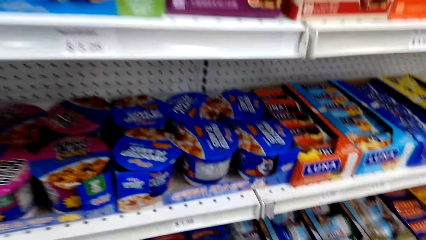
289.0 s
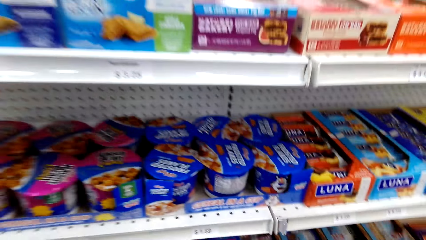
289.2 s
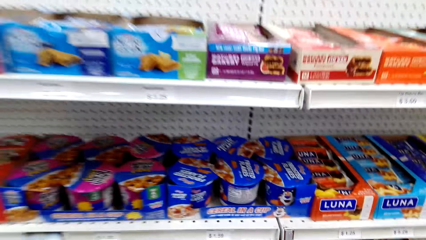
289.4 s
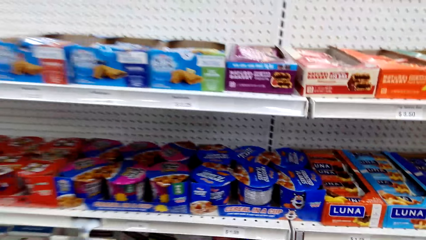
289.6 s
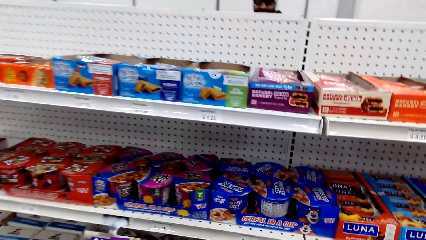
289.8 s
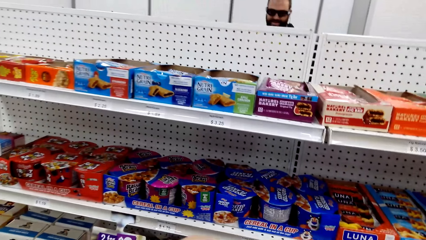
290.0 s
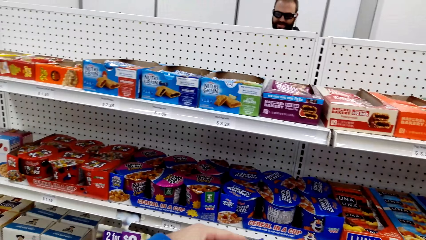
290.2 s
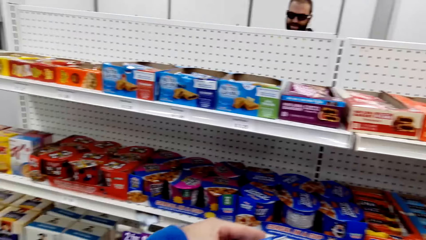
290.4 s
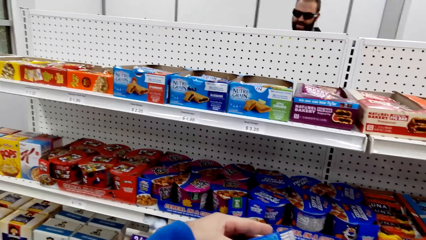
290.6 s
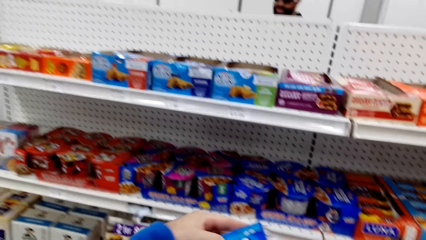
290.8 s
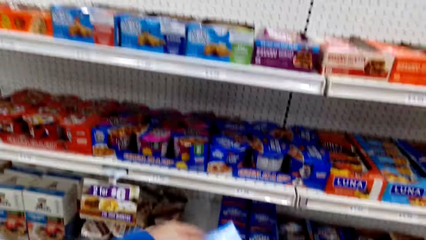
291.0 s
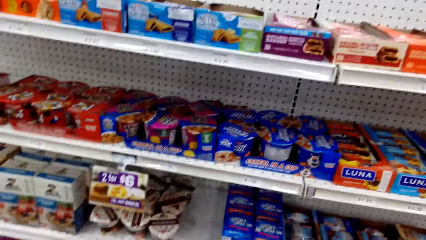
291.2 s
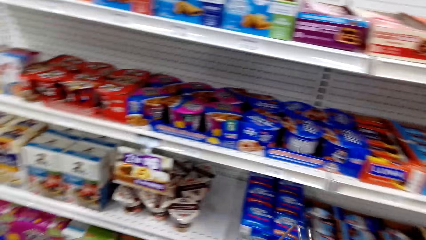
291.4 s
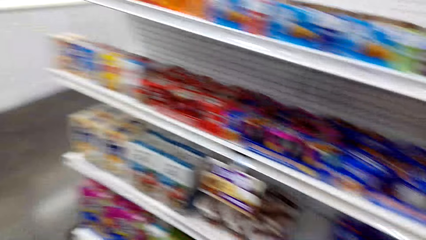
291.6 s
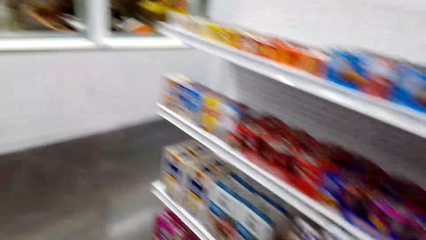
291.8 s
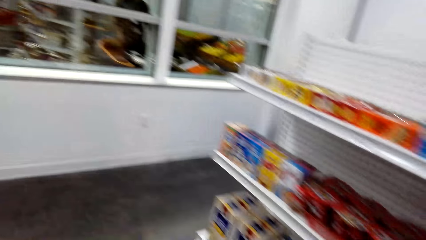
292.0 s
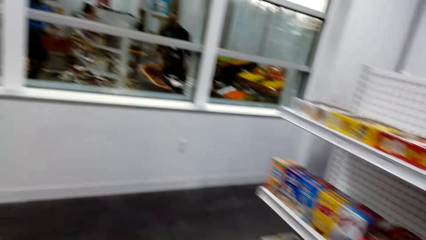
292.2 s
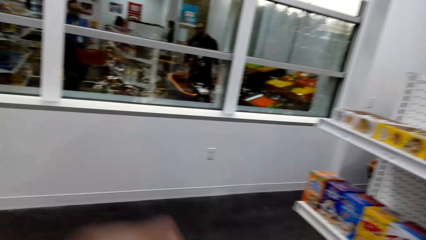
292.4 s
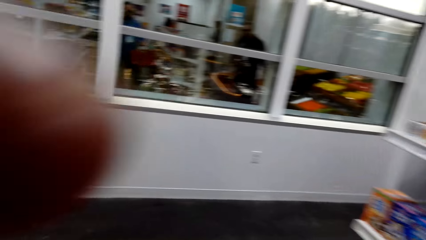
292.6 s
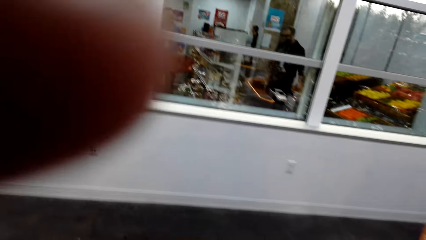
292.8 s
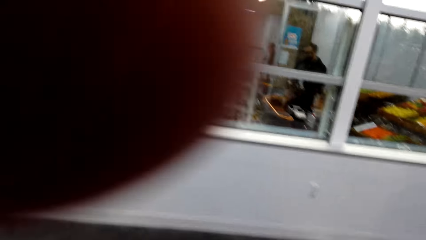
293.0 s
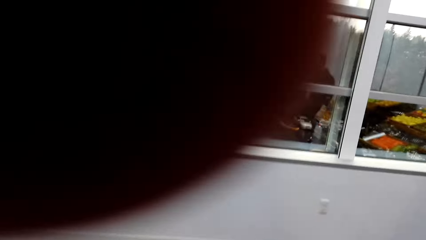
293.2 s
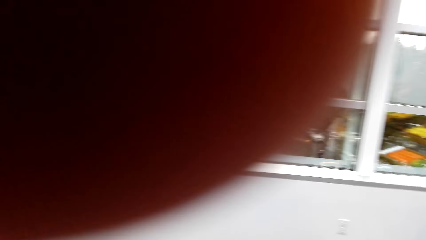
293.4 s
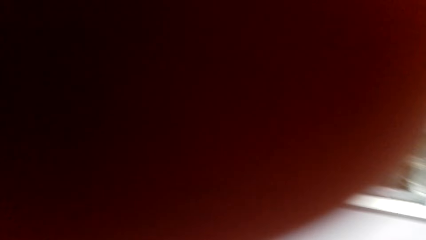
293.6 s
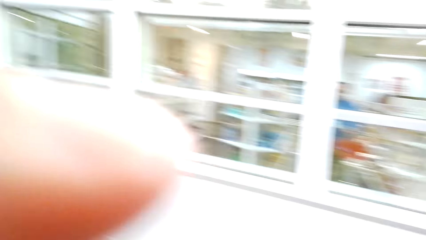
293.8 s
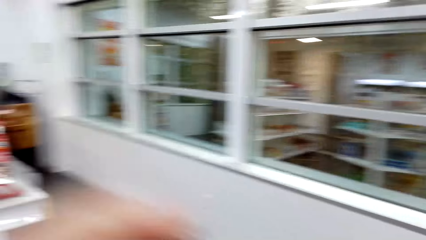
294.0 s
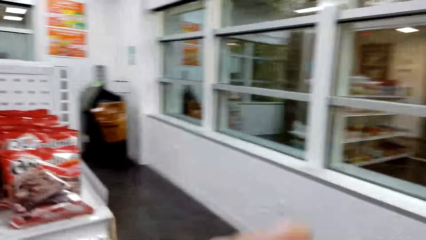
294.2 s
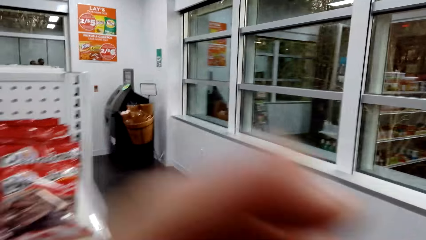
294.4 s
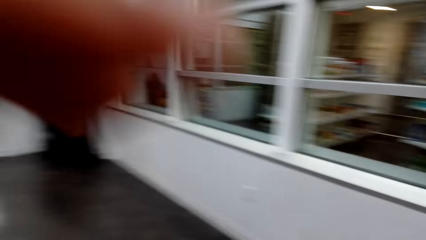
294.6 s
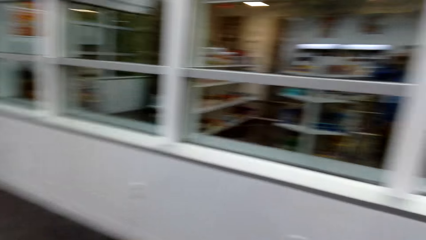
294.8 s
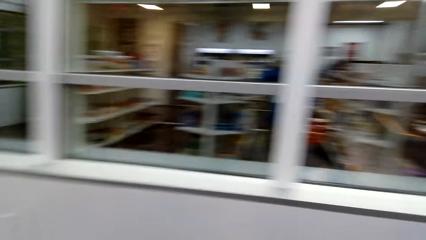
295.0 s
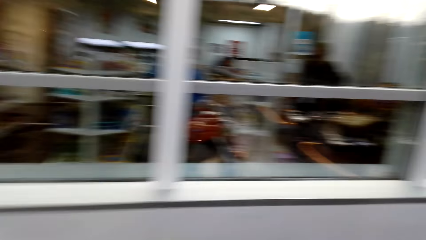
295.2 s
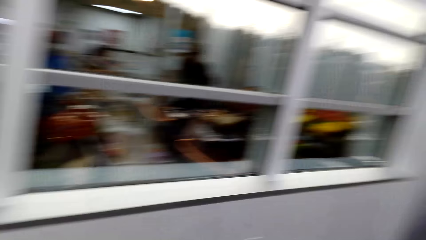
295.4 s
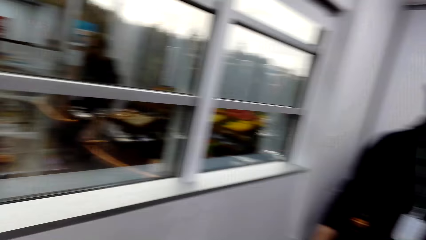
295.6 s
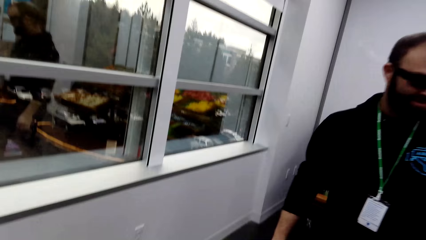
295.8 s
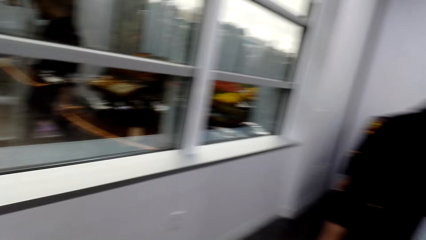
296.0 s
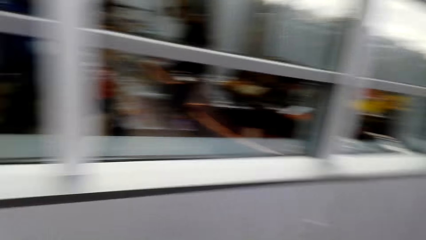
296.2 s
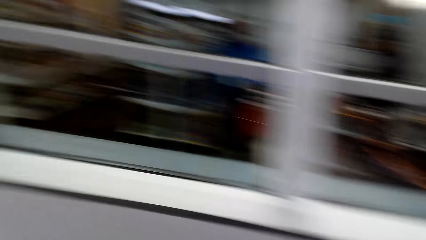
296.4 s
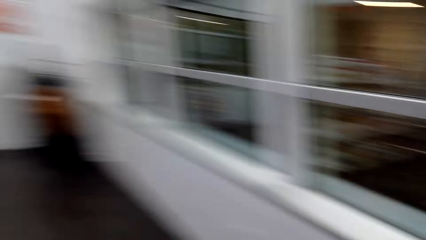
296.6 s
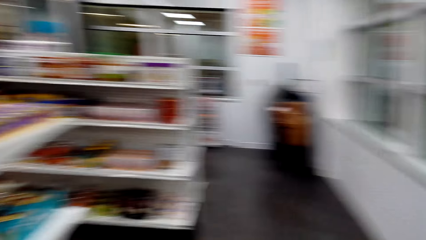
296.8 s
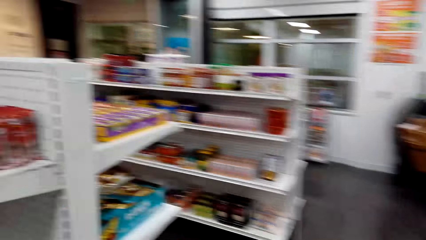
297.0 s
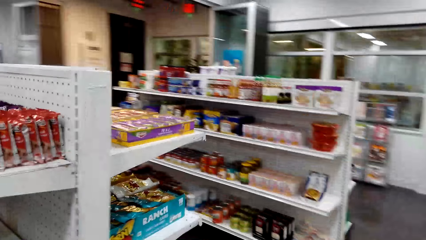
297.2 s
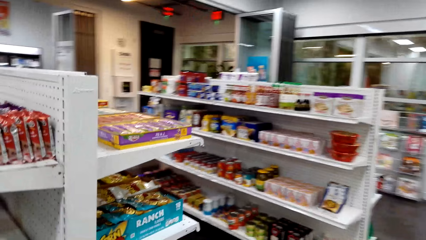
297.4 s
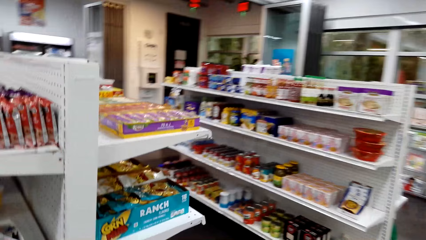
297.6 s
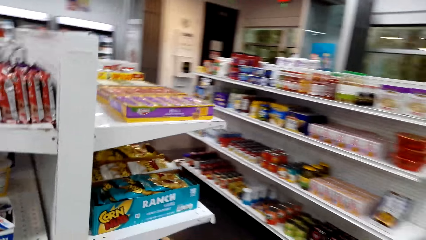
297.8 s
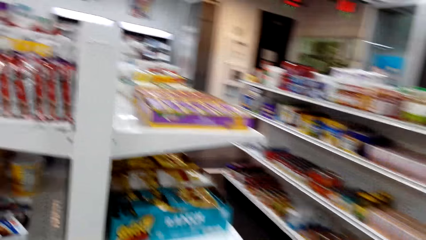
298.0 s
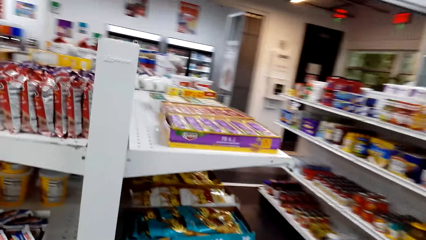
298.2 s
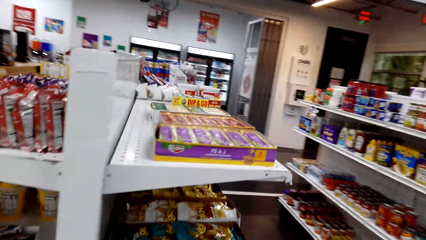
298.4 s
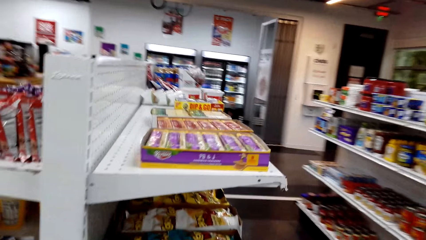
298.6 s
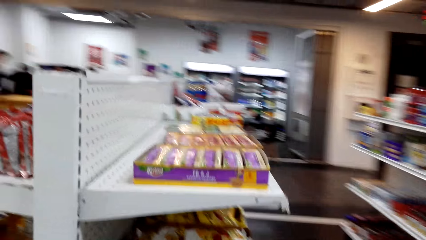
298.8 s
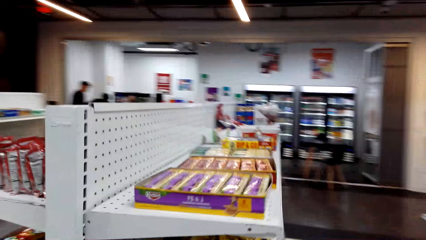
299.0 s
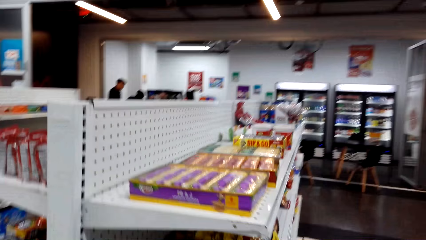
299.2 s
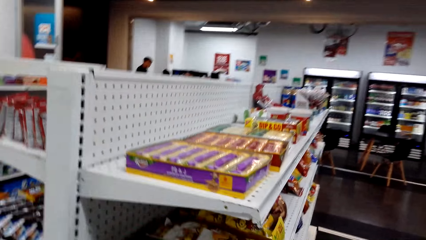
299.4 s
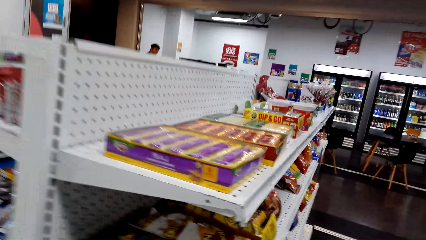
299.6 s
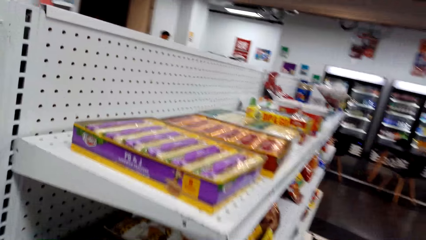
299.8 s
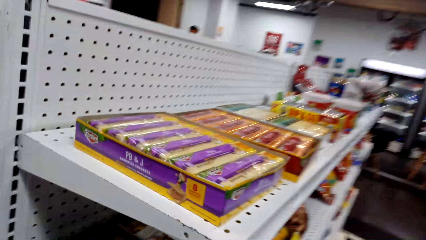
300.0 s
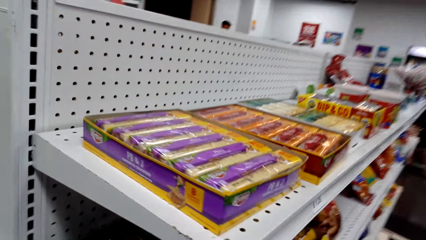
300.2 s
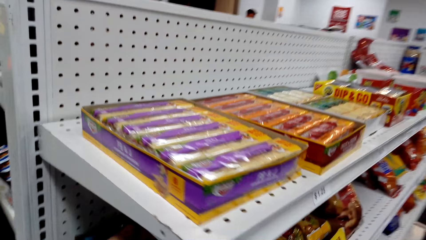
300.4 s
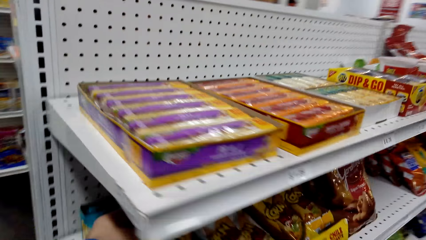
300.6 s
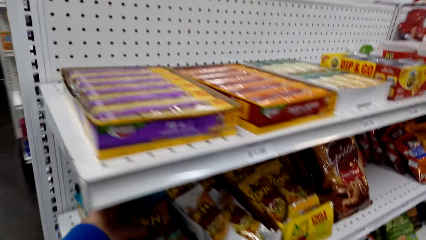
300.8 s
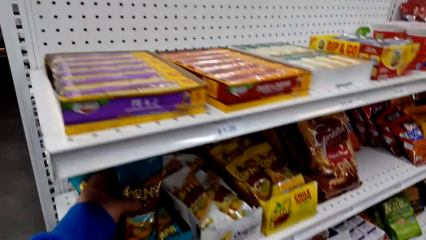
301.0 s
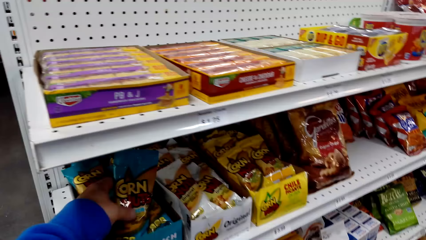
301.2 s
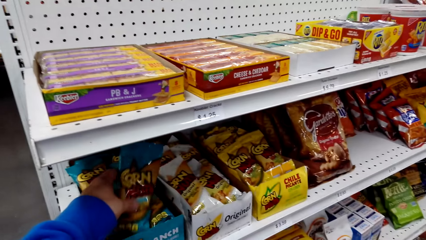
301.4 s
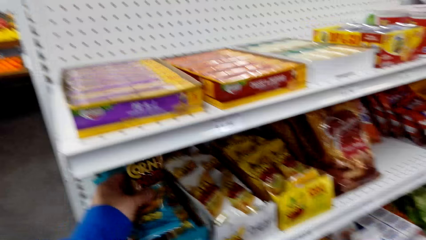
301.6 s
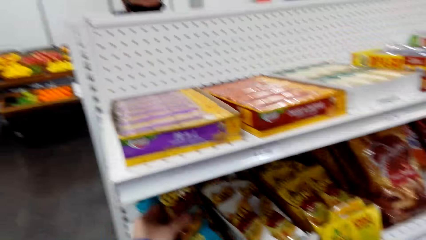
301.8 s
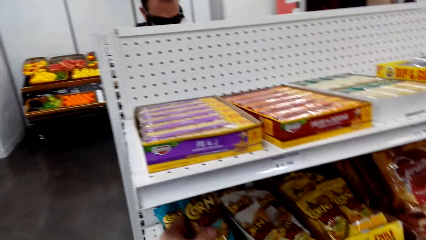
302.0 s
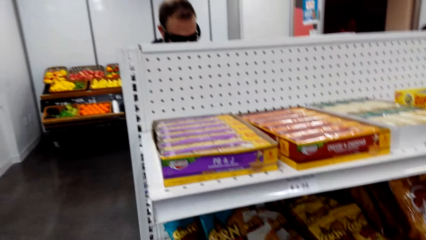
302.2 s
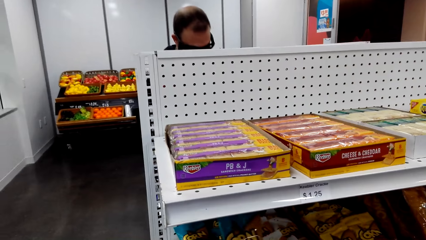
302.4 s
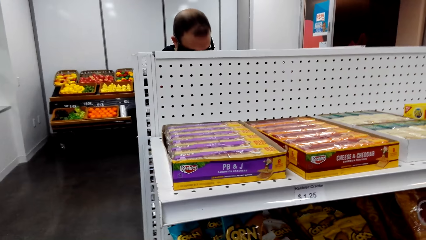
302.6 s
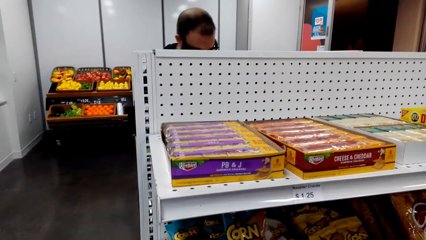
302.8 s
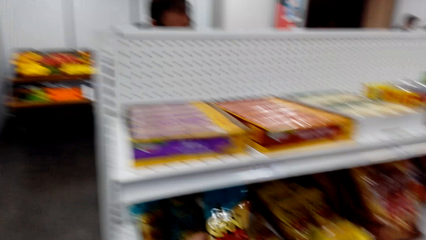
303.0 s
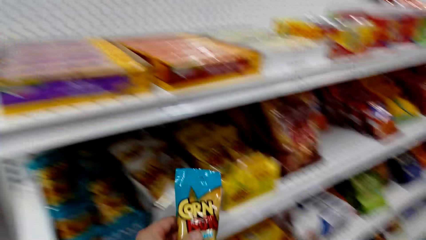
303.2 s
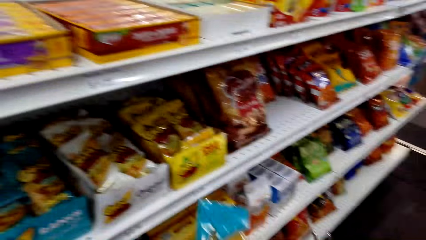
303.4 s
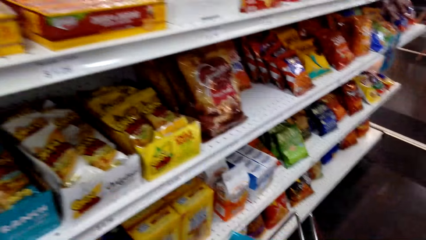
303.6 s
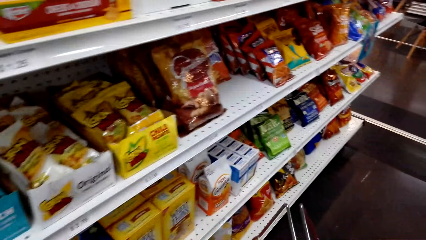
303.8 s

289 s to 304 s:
The camera wearer walks around the store shelf. They pick something and raise a hand. A man moves around. The camera wearer lowers the hand and moves around. They dialog with a person. They pick a corn packet.
